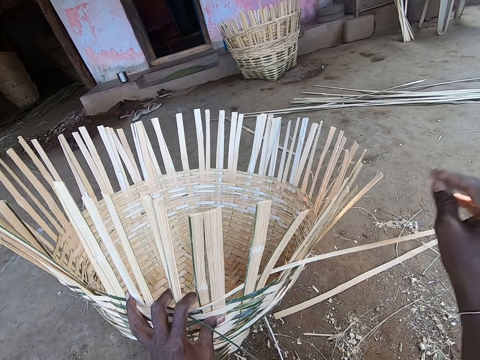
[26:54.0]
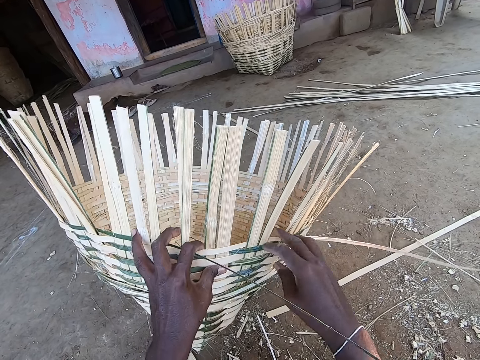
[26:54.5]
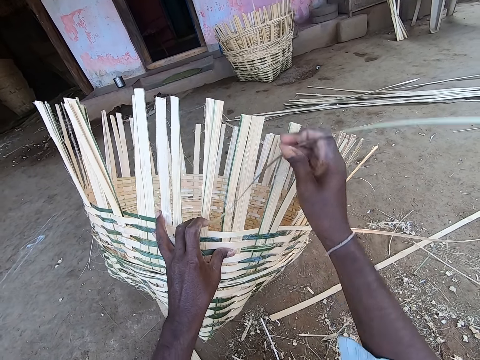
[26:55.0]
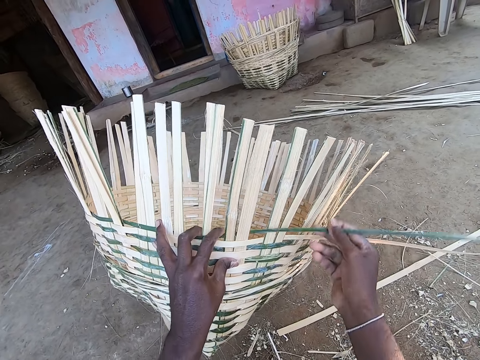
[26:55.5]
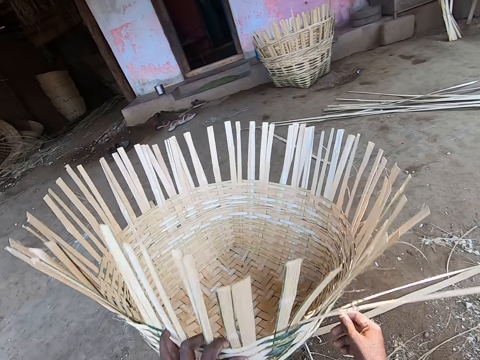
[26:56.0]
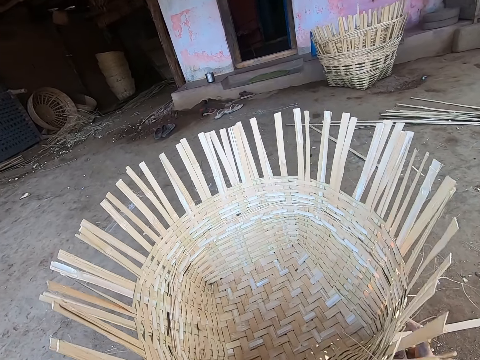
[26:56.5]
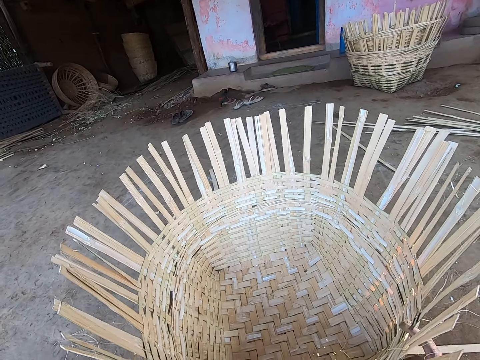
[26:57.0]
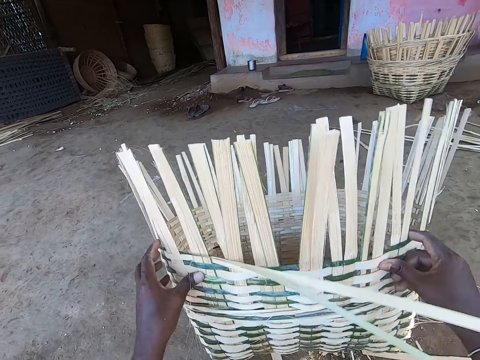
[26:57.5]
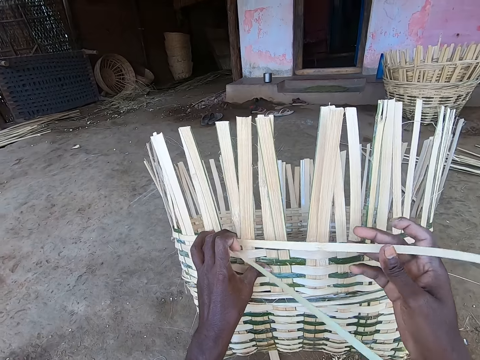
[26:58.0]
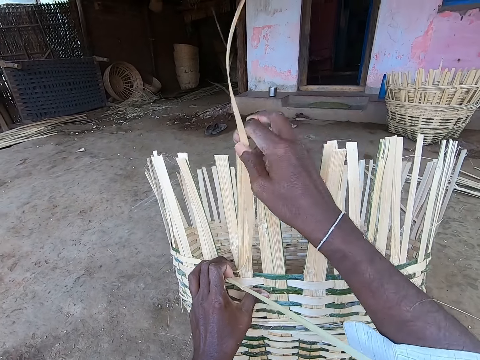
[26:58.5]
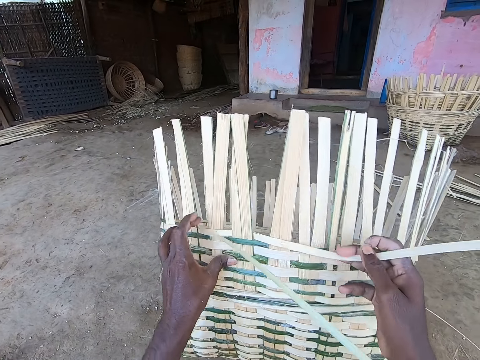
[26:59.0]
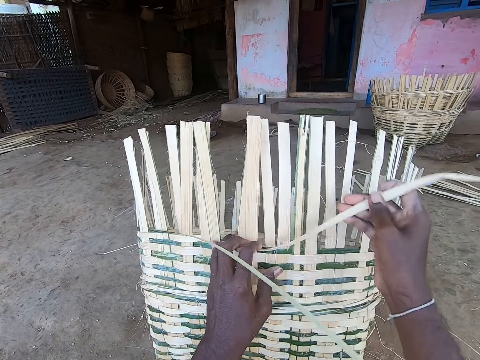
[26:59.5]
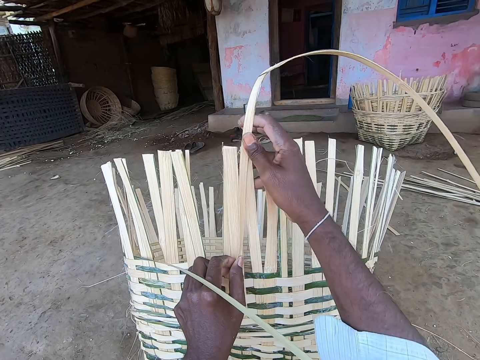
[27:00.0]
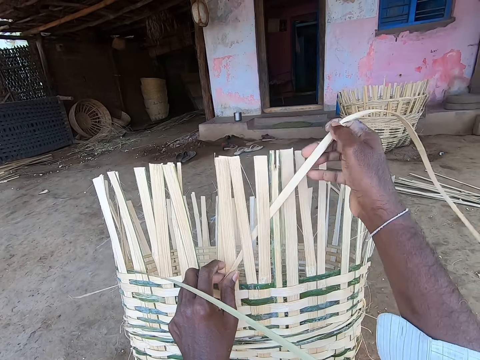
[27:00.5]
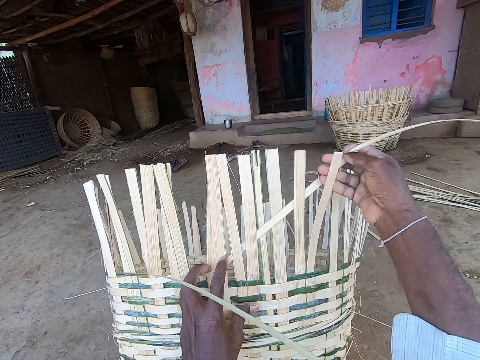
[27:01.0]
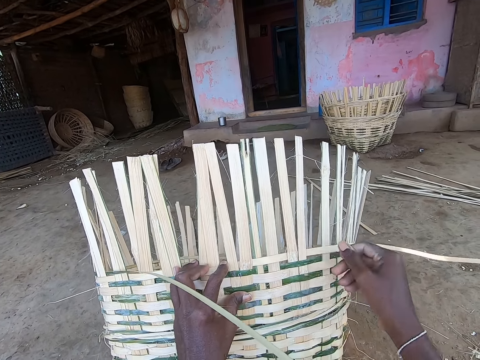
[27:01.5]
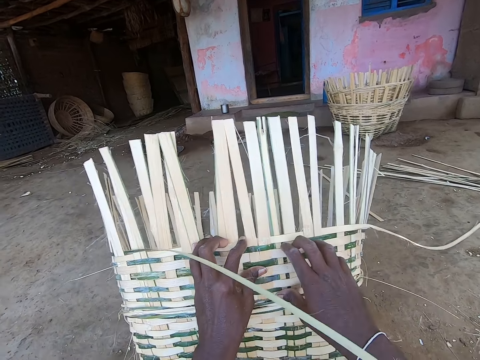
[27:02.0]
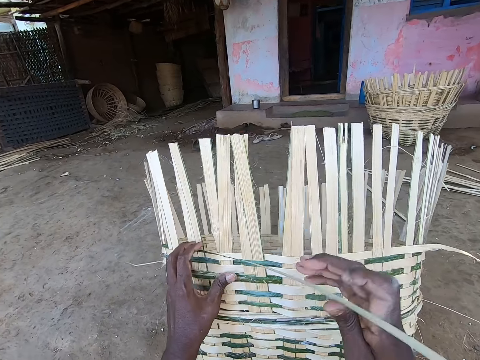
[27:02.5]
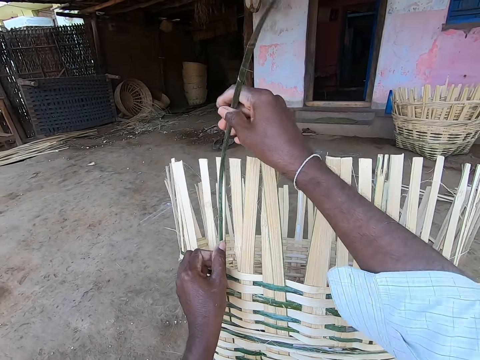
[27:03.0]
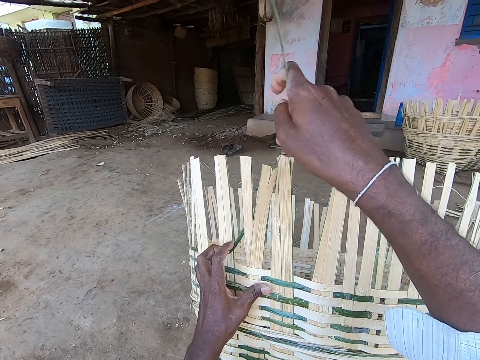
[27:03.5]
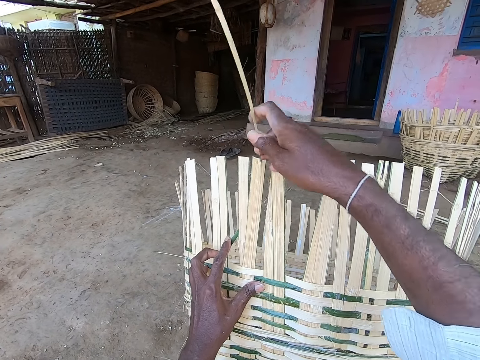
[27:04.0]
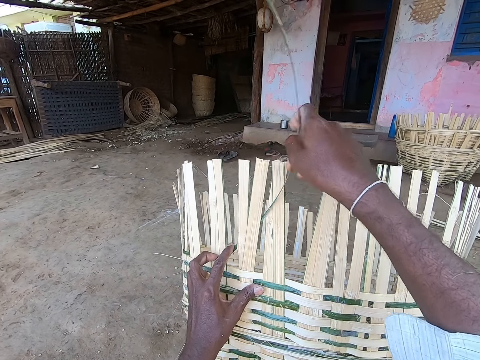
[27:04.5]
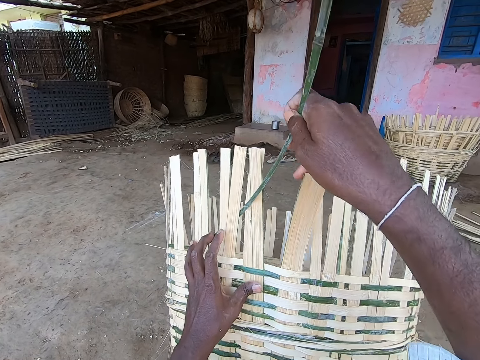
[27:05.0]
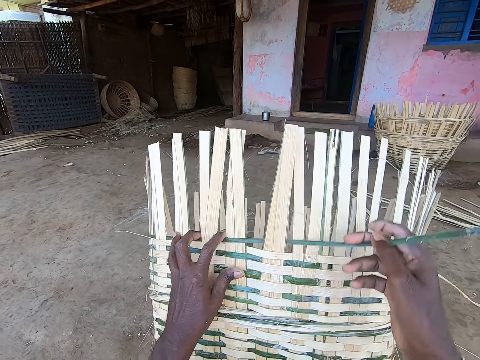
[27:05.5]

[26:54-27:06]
The camera wearer adjusts the basket with both hands. She weaves the basket with the bamboo strips in her right hand.

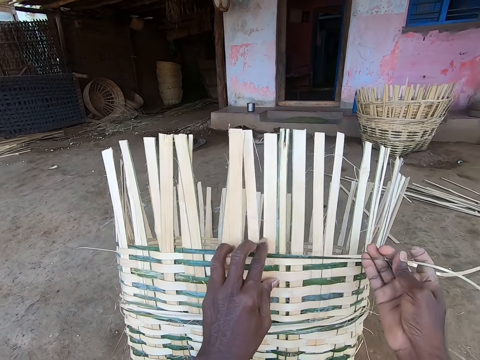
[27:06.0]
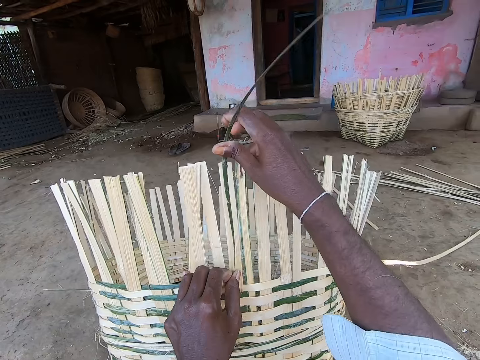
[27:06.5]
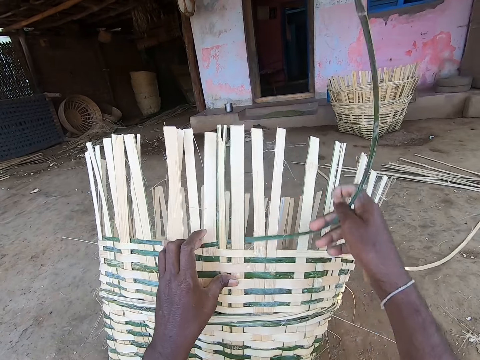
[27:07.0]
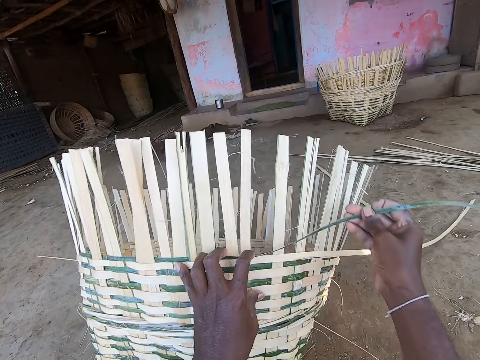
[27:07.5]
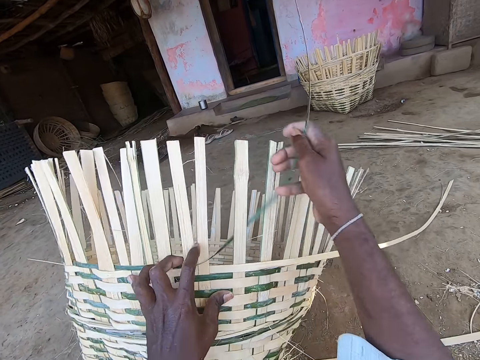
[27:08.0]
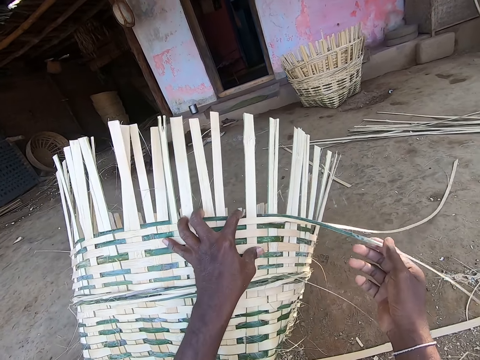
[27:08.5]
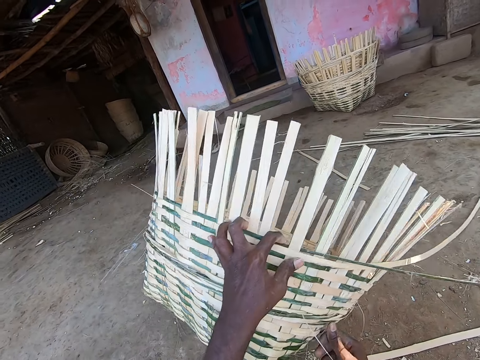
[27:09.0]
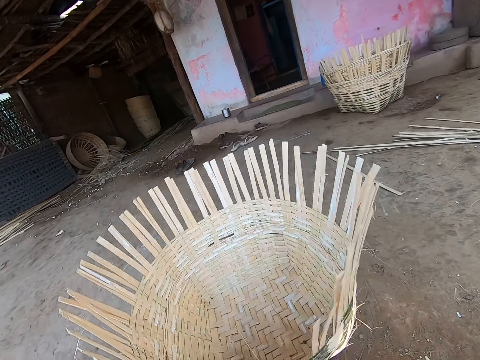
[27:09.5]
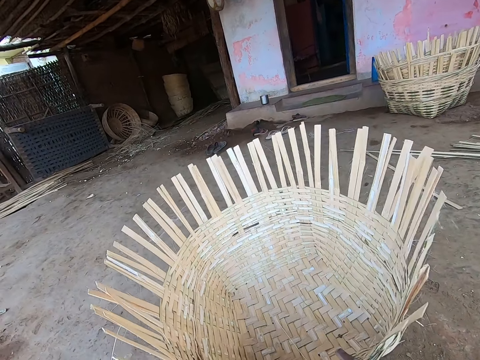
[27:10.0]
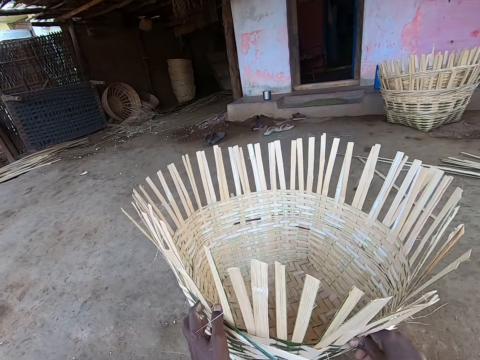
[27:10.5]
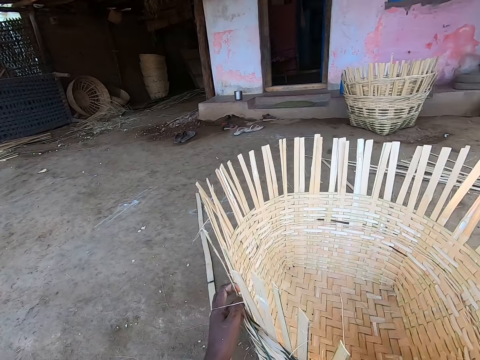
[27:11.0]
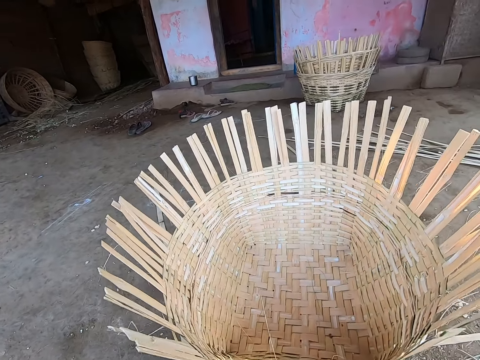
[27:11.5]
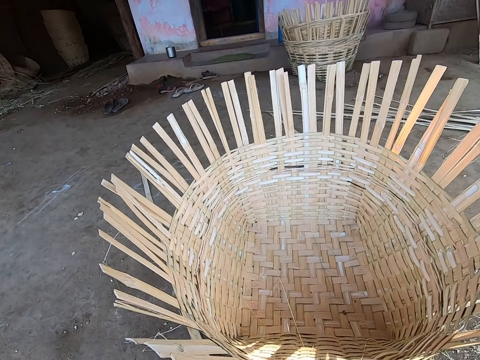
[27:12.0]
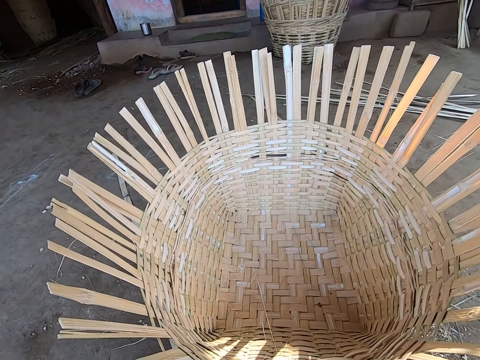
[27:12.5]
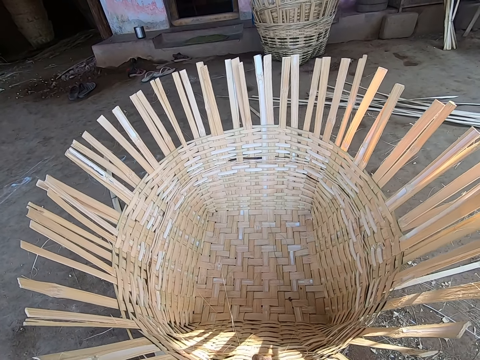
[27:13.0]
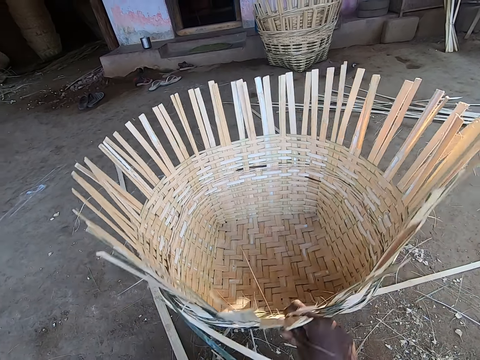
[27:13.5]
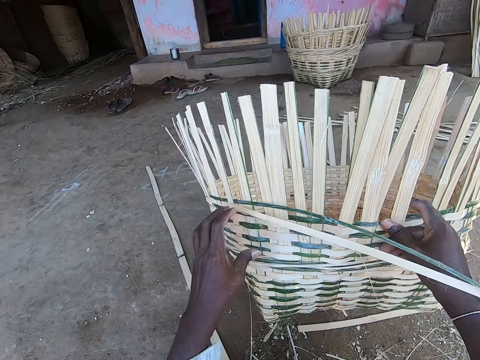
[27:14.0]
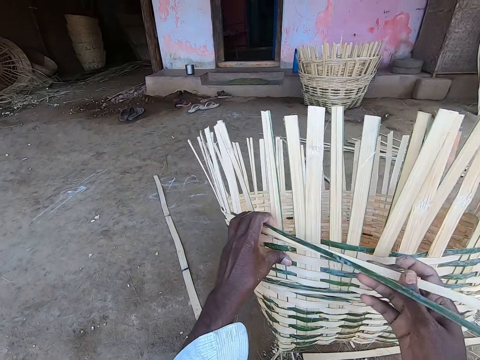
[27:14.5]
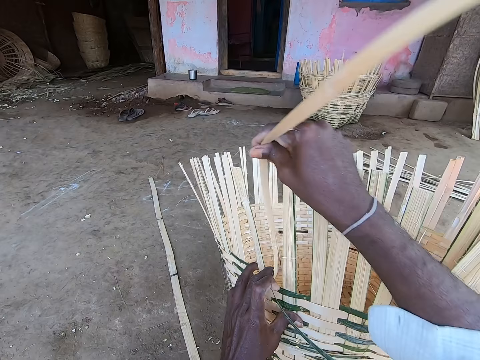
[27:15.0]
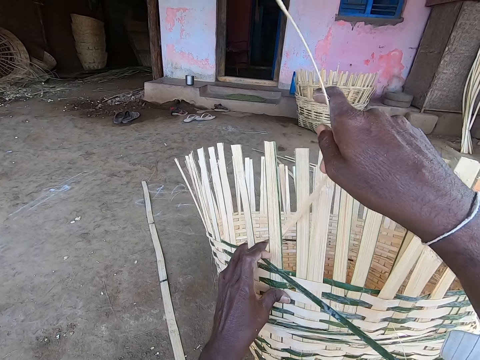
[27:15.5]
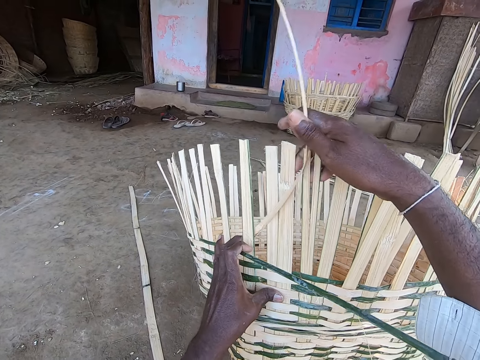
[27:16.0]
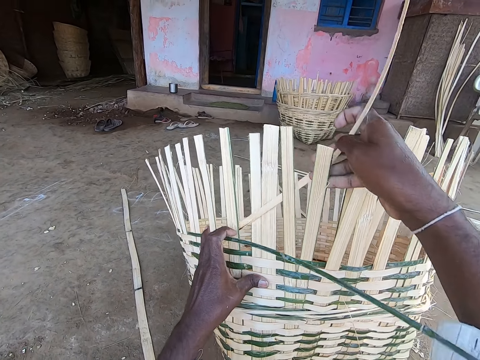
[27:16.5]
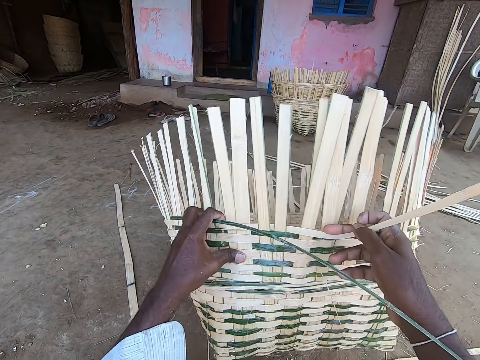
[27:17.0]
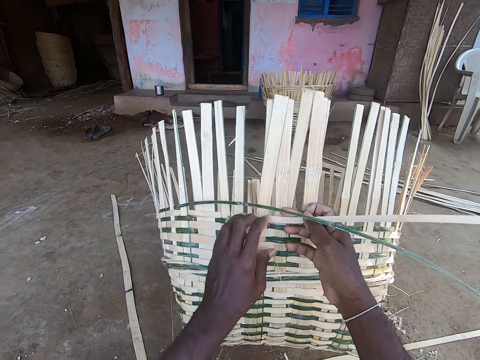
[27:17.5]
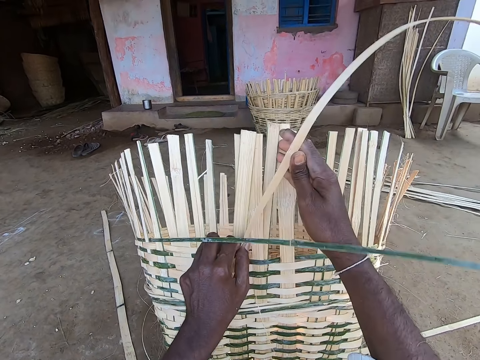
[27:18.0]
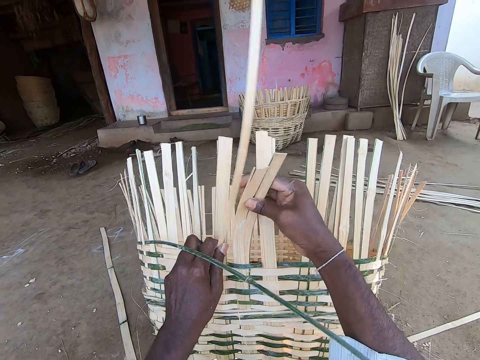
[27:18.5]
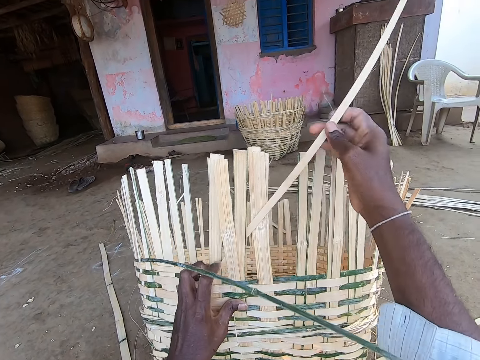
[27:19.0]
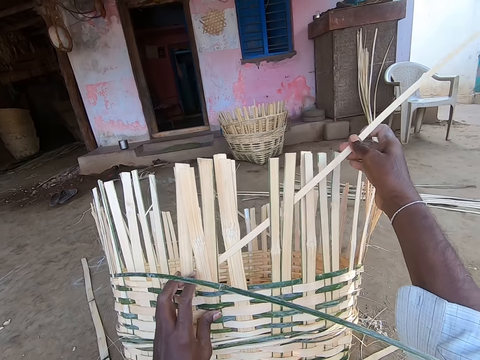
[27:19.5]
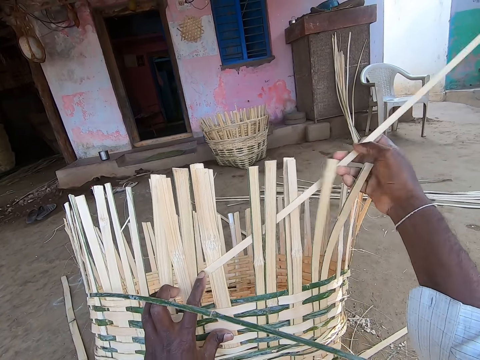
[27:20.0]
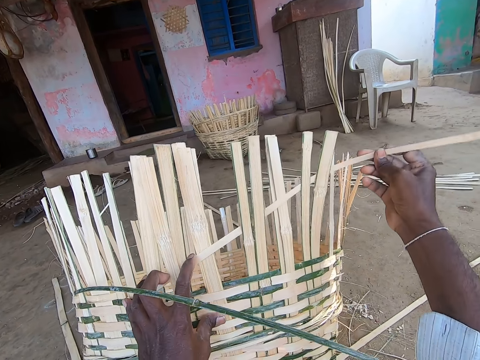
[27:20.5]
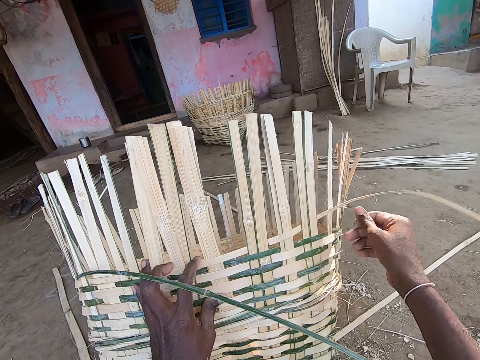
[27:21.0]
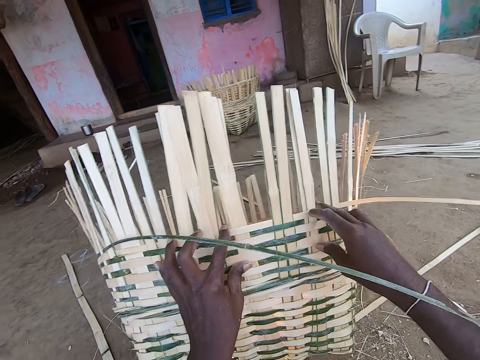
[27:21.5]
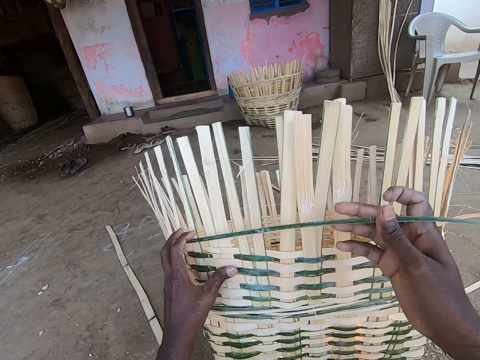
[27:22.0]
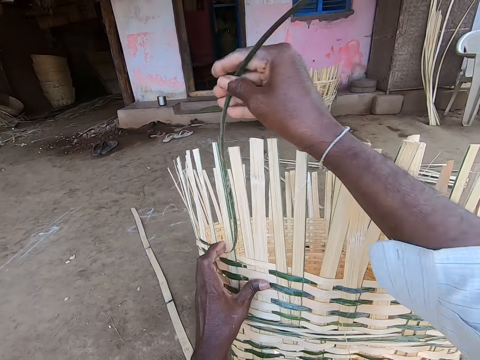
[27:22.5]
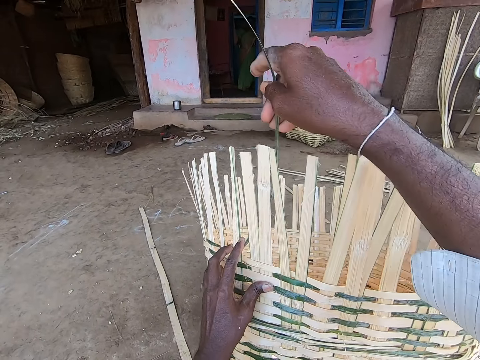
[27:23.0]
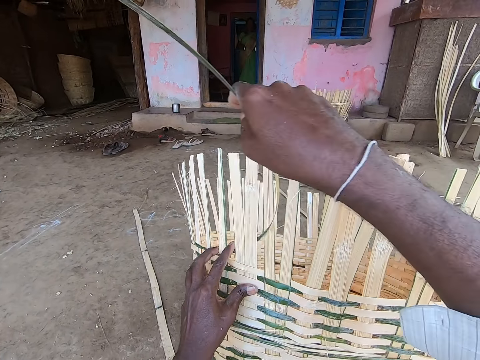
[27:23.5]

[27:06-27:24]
The camera wearer adjusts the basket with both hands. She stares at the basket. She weaves the basket with the bamboo strips in her right hand.
